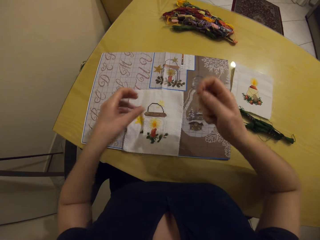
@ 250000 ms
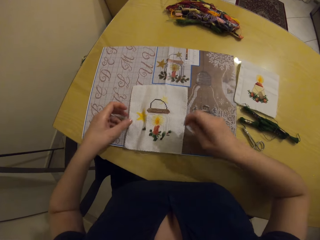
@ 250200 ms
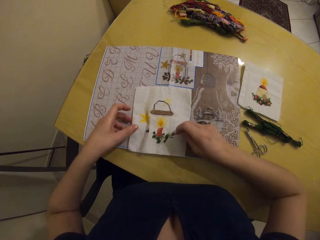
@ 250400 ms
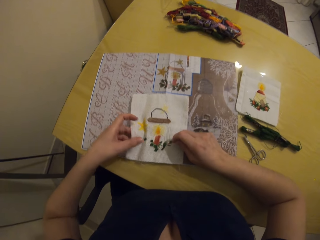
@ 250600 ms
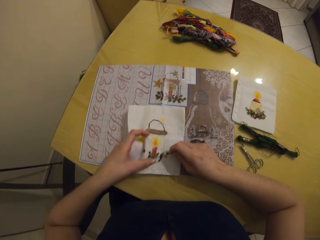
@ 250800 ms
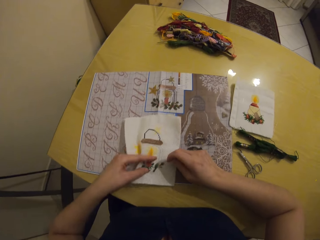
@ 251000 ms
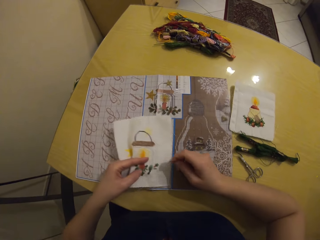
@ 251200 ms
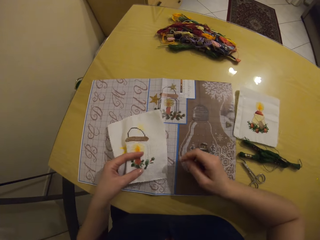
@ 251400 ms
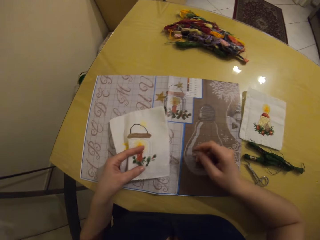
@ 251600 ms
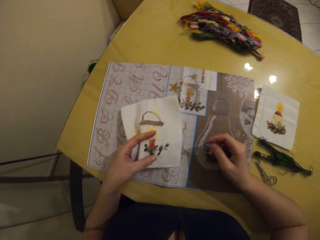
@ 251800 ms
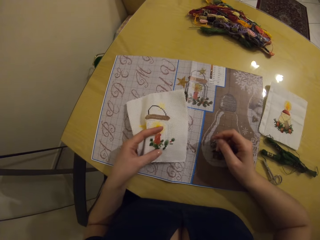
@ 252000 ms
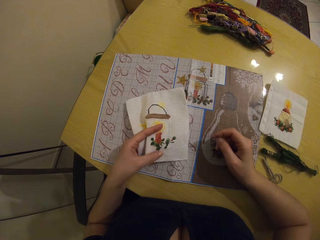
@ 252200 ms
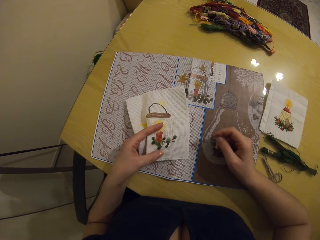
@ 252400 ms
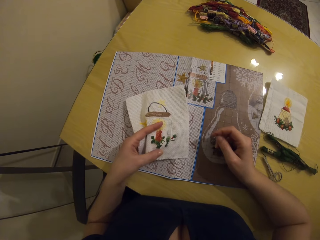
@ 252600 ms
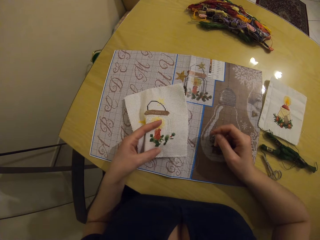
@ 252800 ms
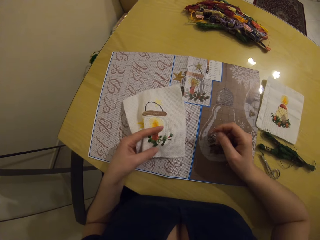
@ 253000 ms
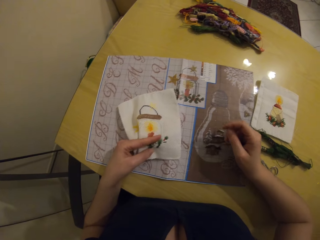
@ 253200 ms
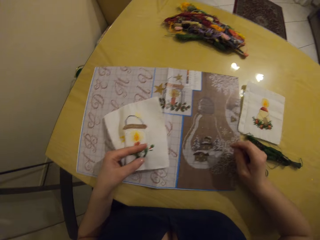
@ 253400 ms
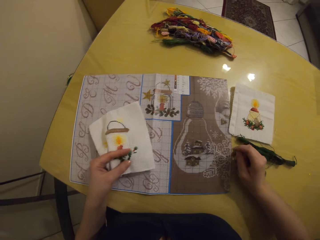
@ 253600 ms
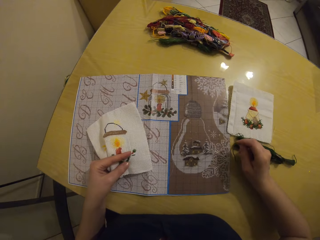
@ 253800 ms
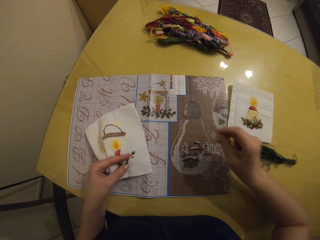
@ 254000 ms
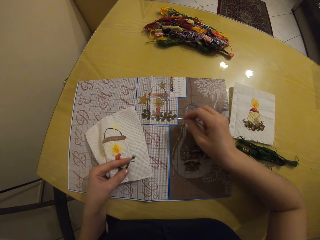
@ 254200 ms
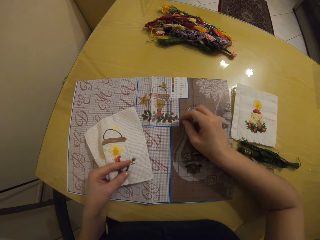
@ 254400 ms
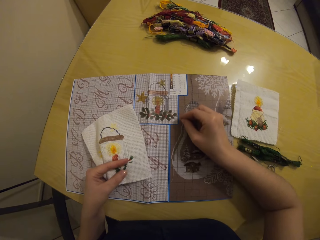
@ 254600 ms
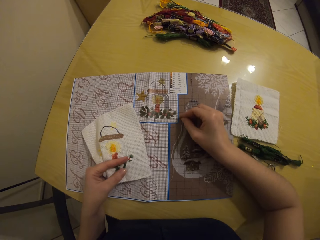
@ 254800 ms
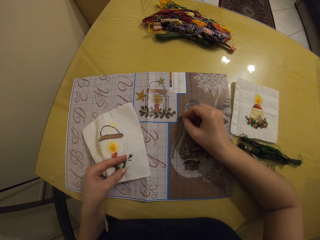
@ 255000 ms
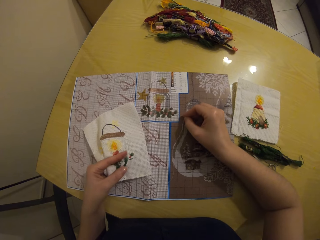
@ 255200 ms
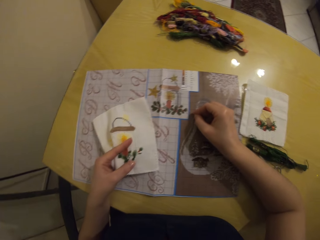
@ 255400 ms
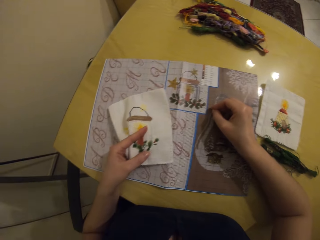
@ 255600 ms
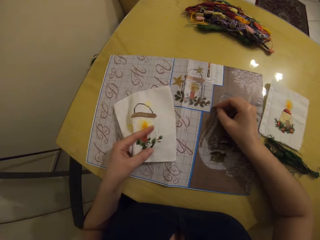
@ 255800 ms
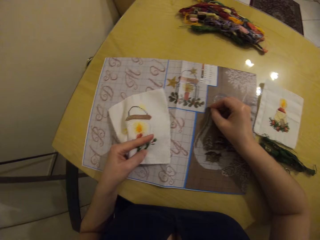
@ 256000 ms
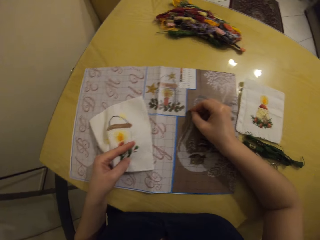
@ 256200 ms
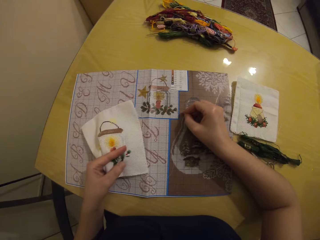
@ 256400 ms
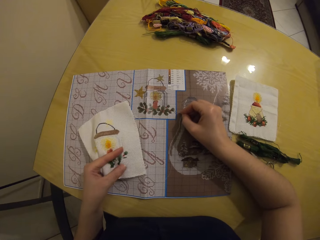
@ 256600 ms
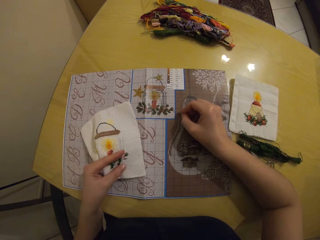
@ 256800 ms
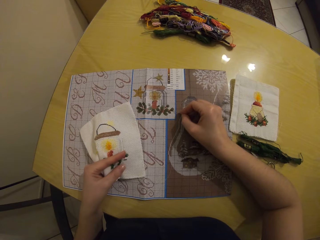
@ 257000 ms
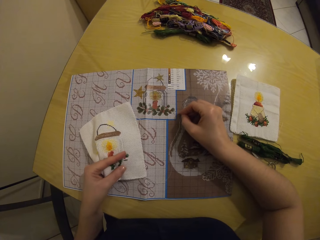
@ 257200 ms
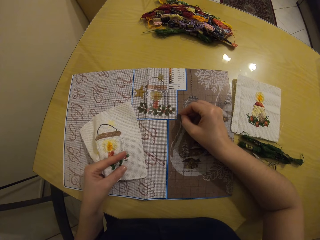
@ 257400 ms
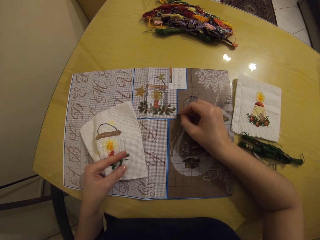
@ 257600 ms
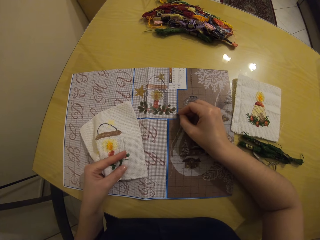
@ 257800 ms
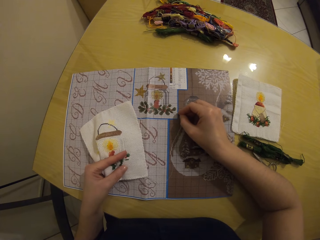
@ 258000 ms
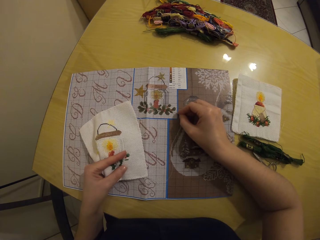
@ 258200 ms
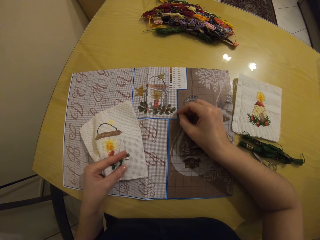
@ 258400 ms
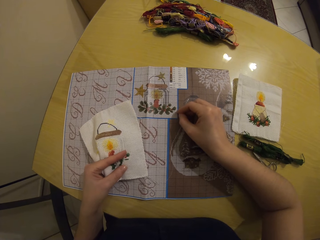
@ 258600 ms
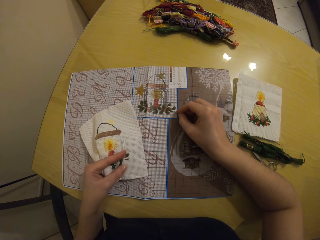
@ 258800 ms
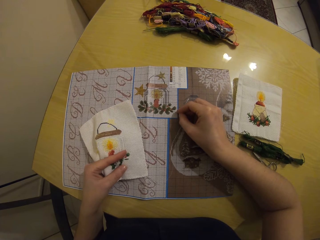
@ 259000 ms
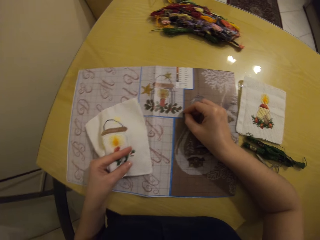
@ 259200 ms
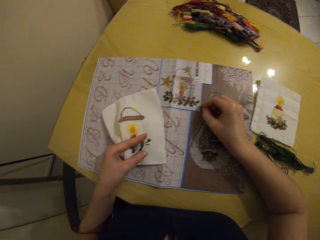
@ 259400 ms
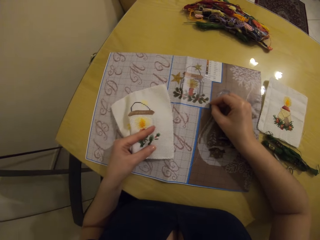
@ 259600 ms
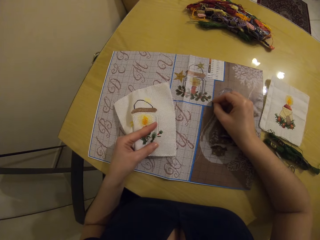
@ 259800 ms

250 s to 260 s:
The camera wearer picks up the embroidery with her left hand. She reads the pattern. She touches the cloth on the table with the needle in her right hand.
